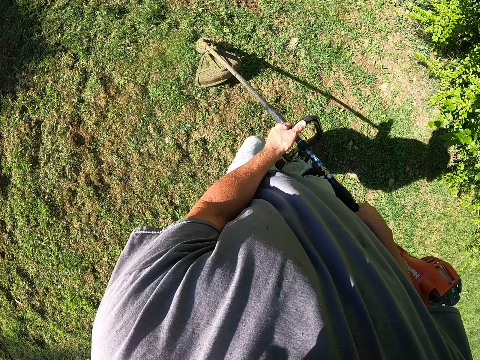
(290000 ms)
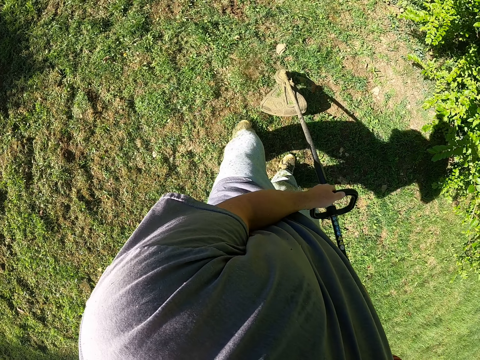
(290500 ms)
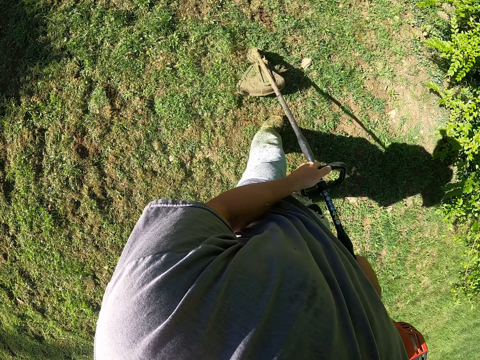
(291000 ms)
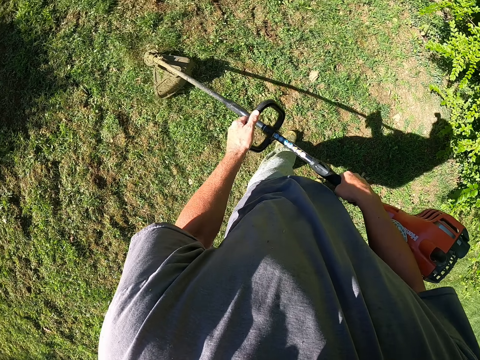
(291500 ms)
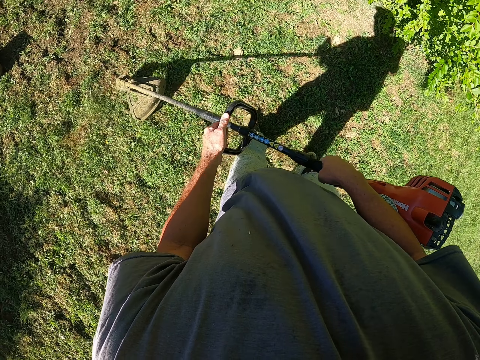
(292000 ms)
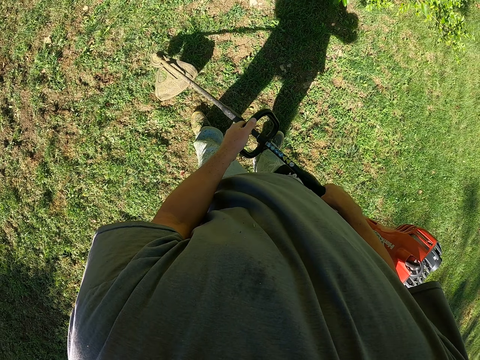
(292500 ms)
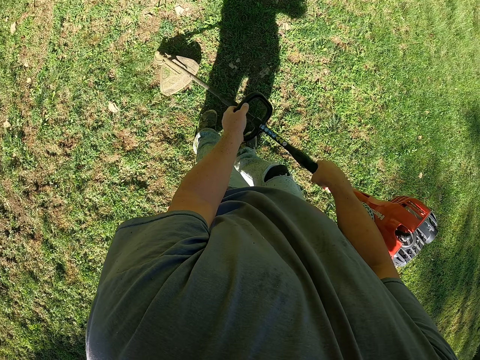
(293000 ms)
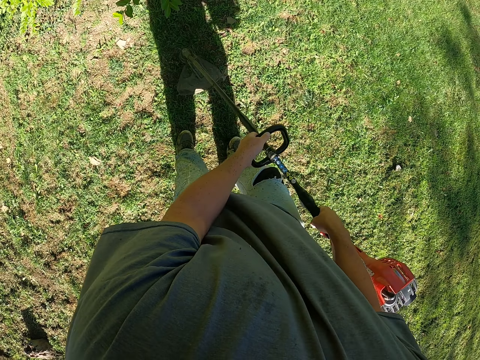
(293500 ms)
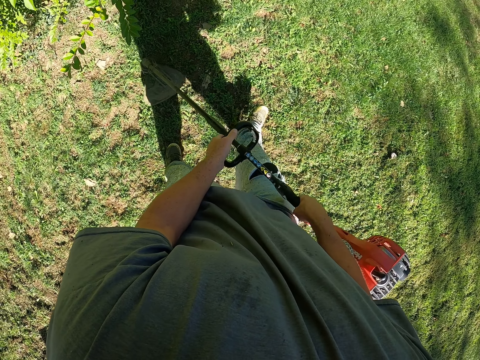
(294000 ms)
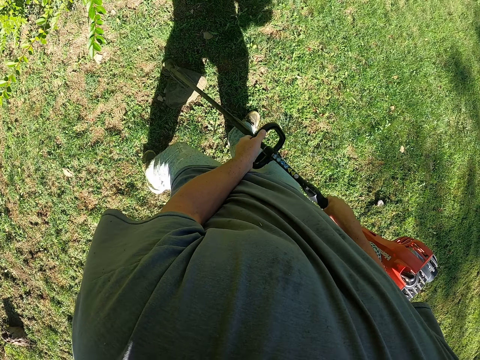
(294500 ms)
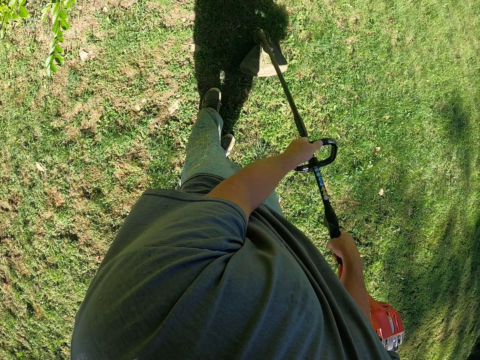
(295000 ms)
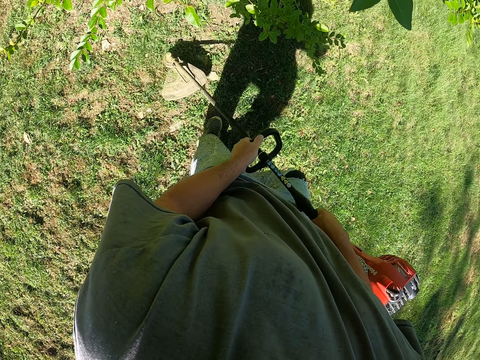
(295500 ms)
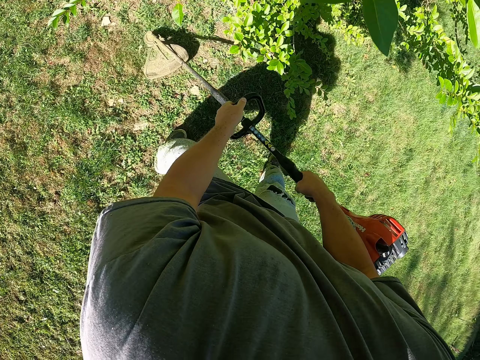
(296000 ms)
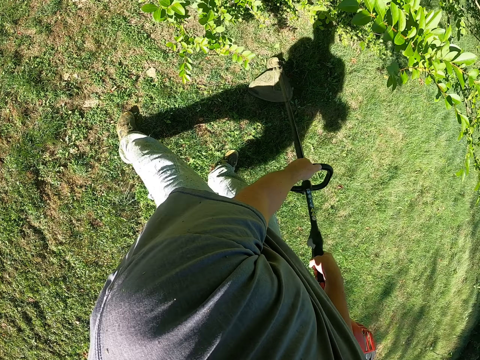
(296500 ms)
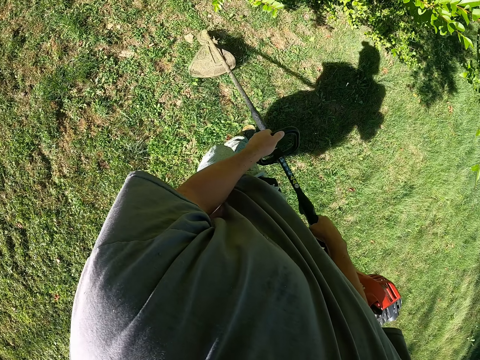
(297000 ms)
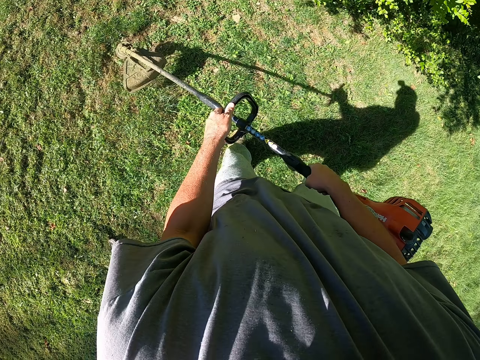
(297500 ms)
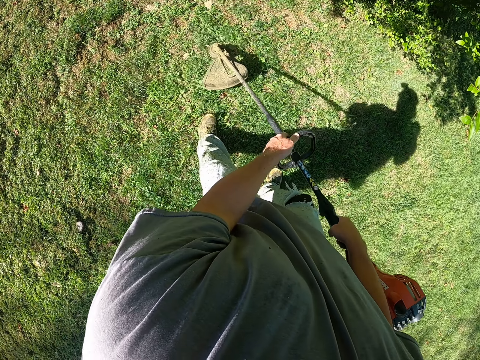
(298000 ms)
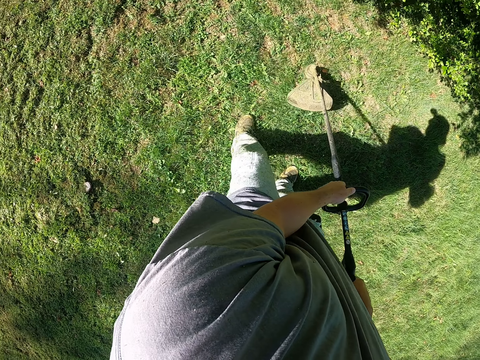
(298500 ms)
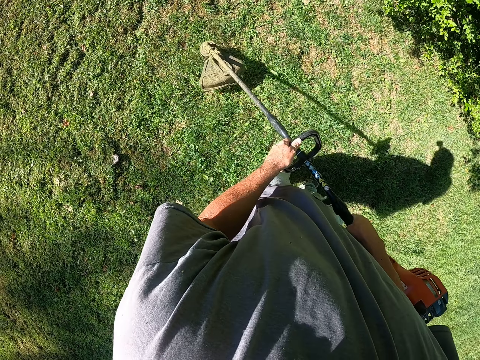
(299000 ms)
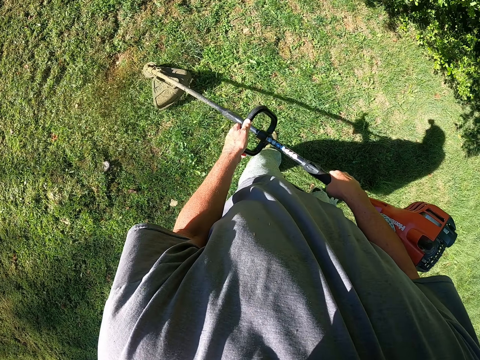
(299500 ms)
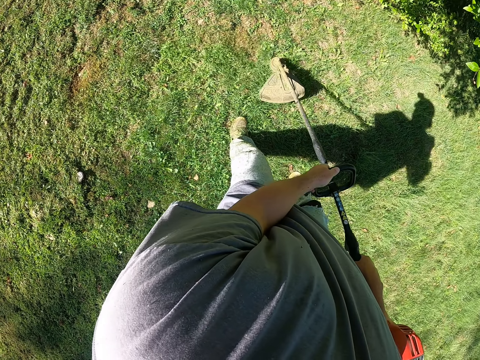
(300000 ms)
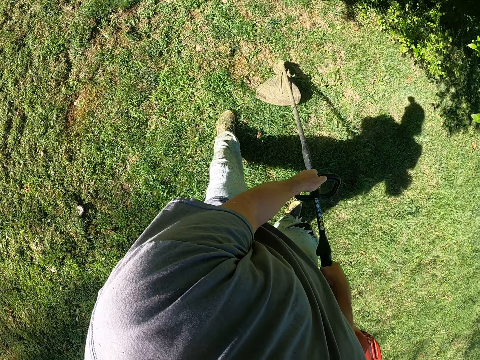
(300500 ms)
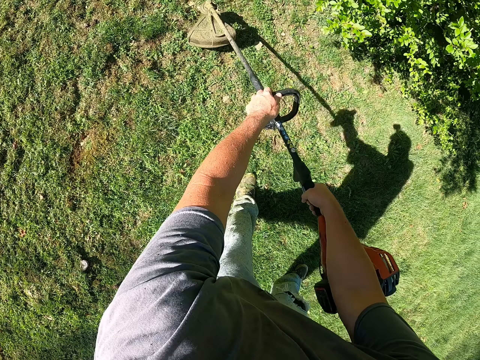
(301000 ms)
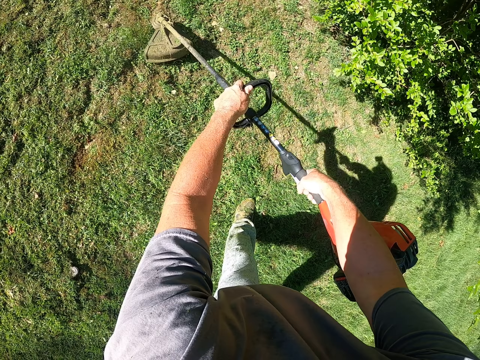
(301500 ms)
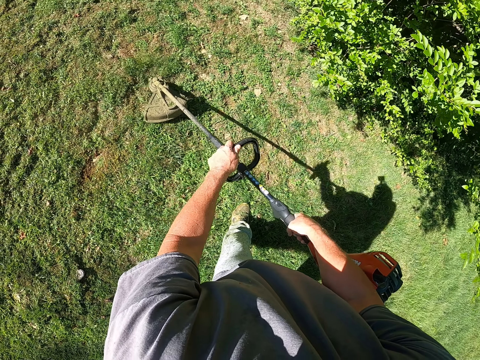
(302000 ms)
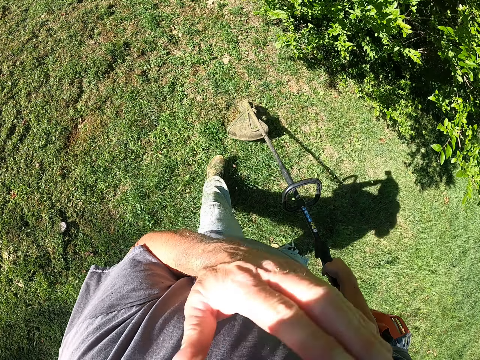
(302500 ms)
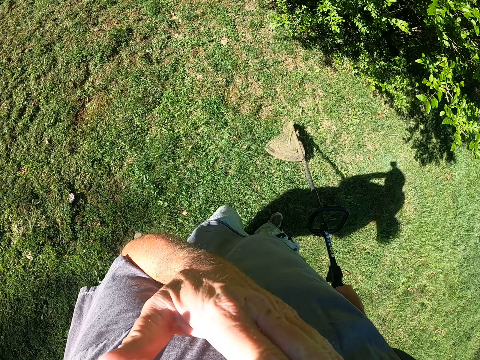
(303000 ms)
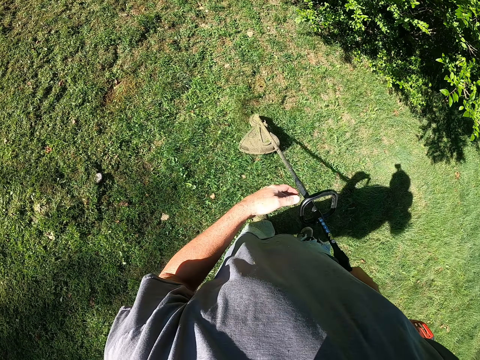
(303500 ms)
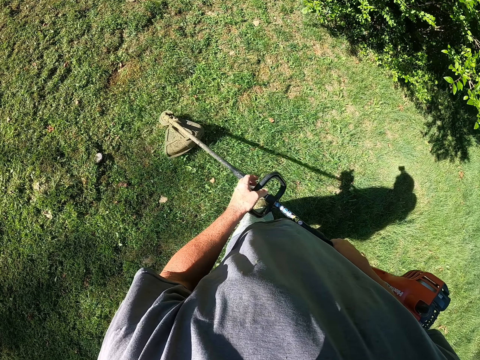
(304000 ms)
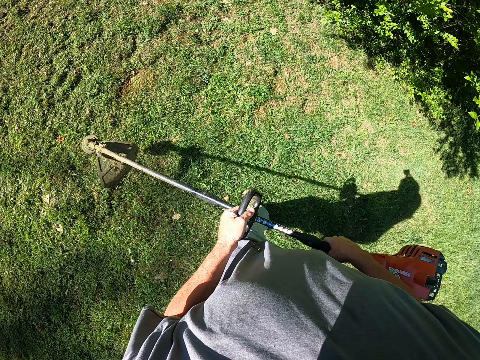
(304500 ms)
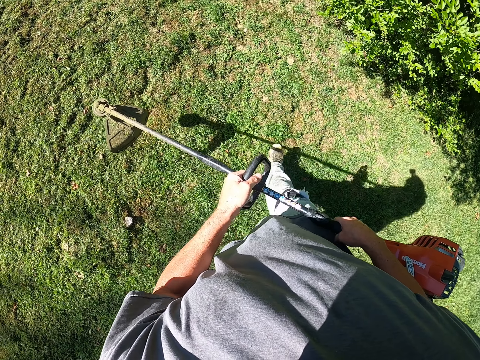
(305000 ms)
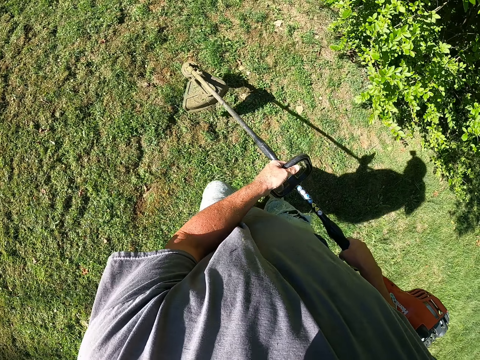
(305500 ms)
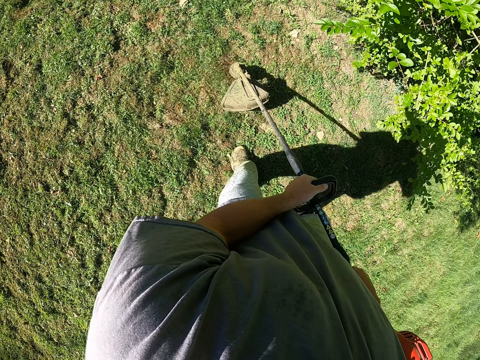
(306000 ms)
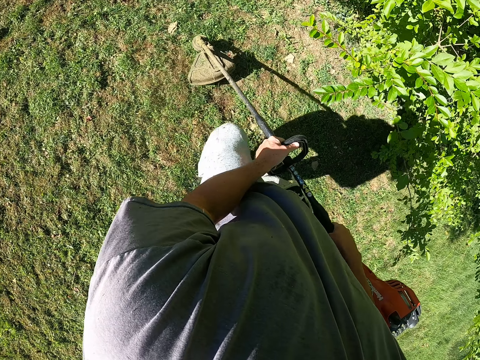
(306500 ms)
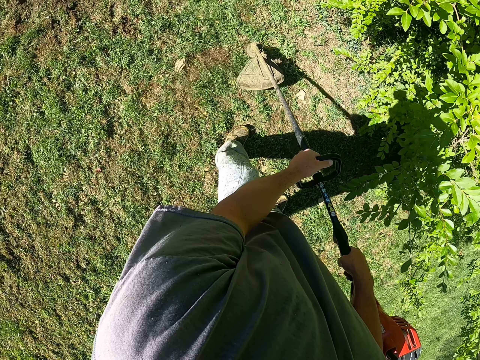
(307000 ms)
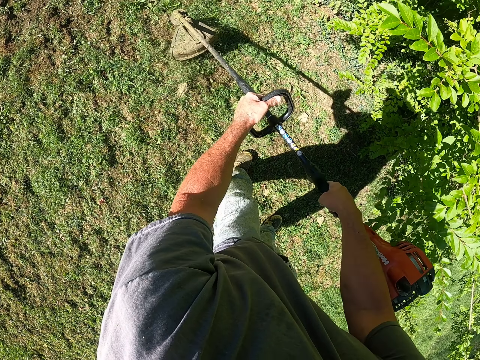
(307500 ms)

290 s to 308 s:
The camera wearer moves around. They cut the grass with the cutting grass machine. They do something with the left hand. They return the hand on the cutting machine. They cut grass with the cutting grass machine.

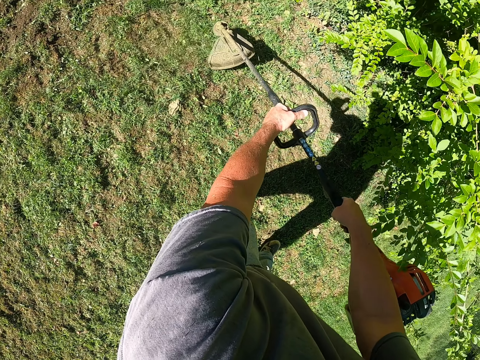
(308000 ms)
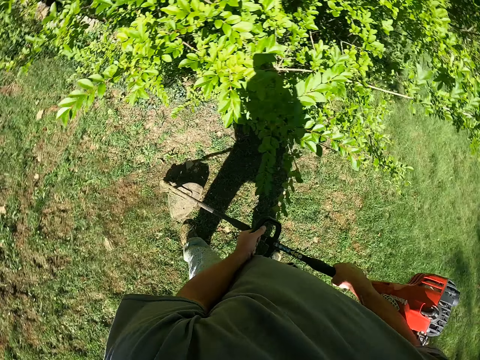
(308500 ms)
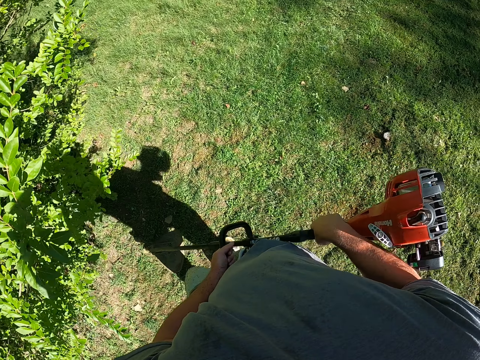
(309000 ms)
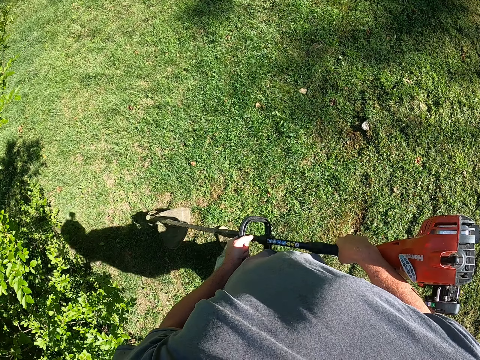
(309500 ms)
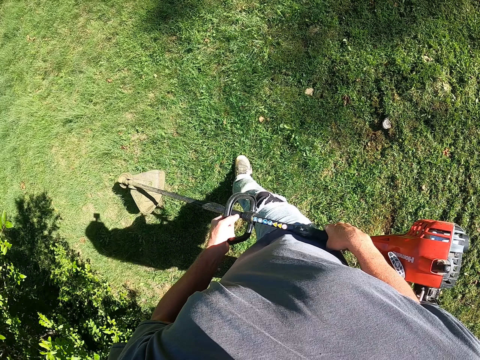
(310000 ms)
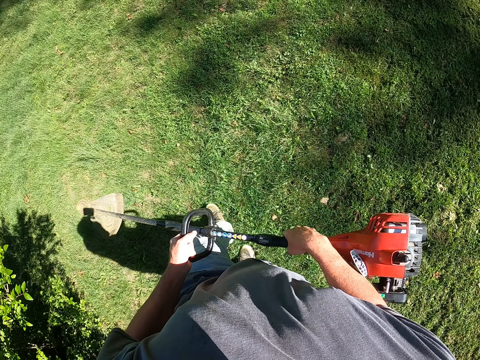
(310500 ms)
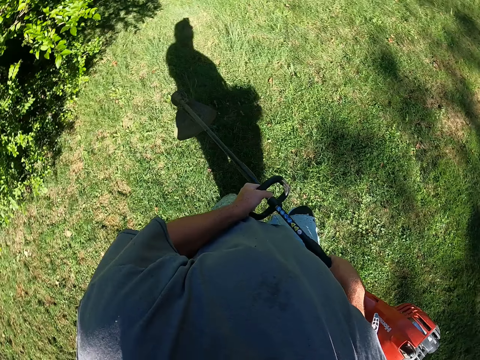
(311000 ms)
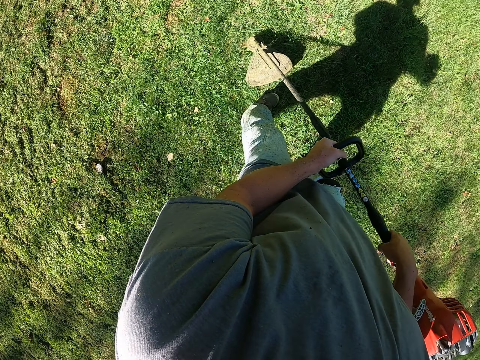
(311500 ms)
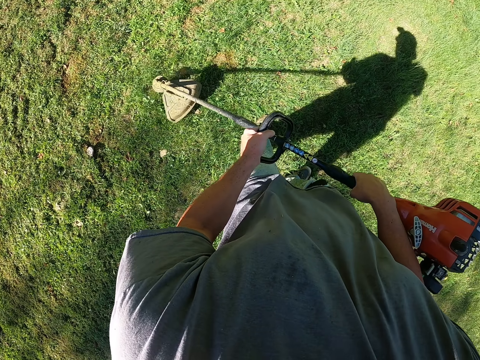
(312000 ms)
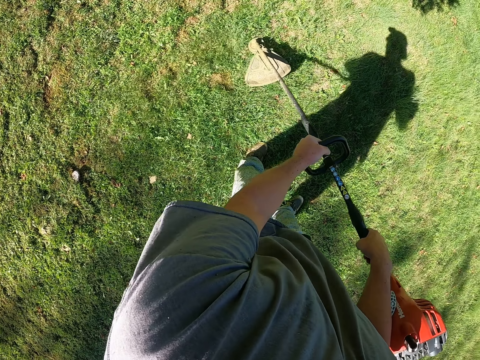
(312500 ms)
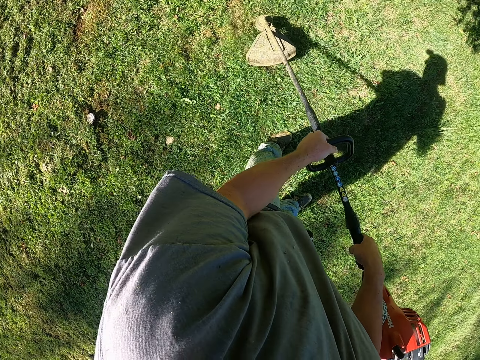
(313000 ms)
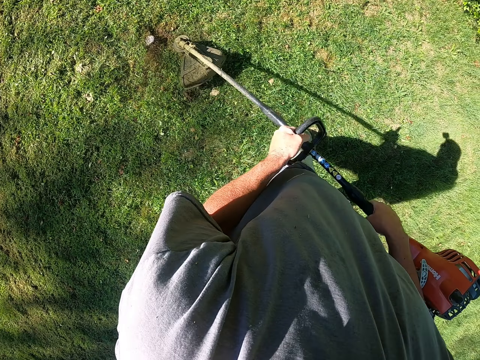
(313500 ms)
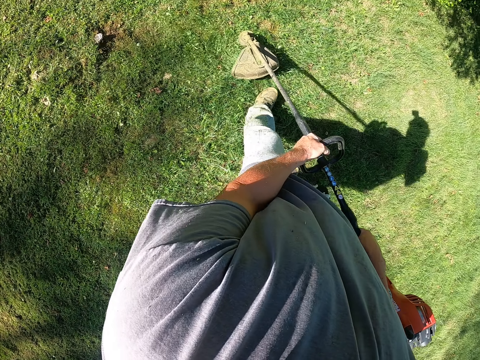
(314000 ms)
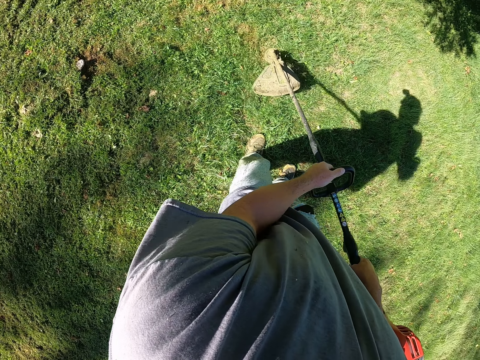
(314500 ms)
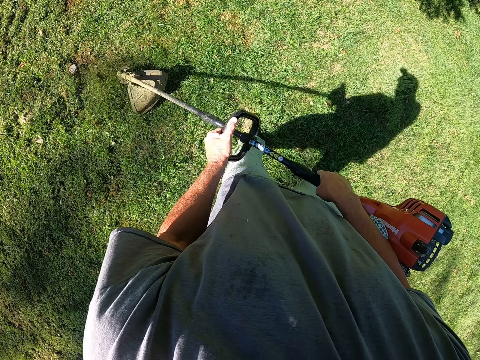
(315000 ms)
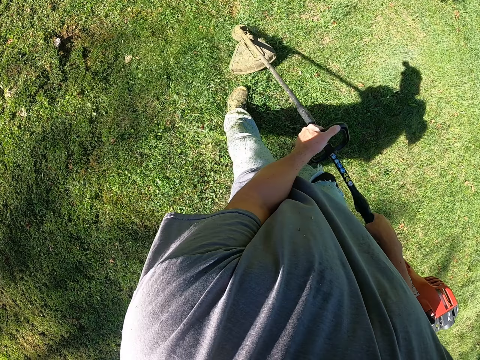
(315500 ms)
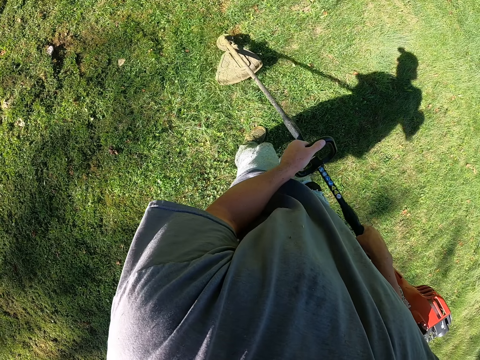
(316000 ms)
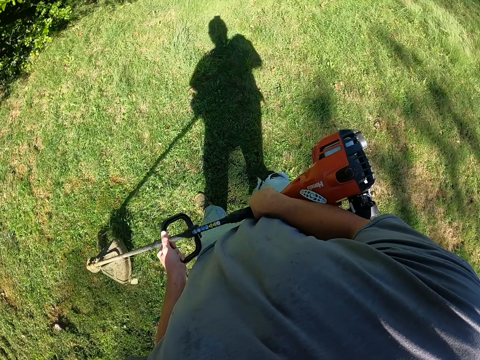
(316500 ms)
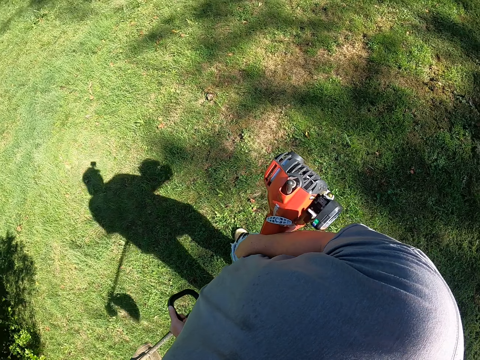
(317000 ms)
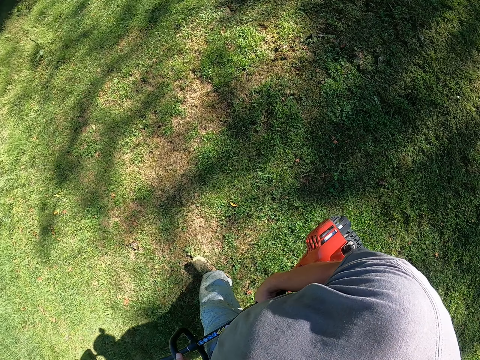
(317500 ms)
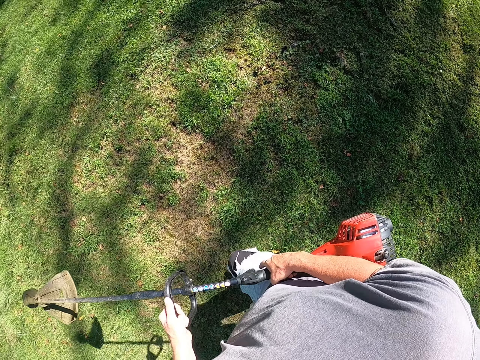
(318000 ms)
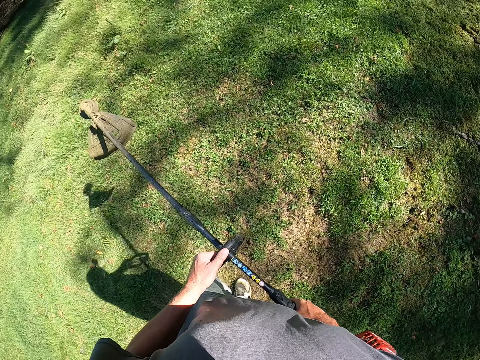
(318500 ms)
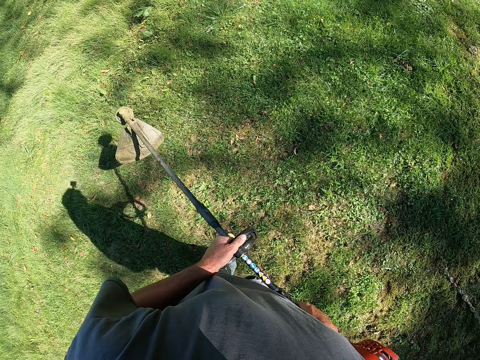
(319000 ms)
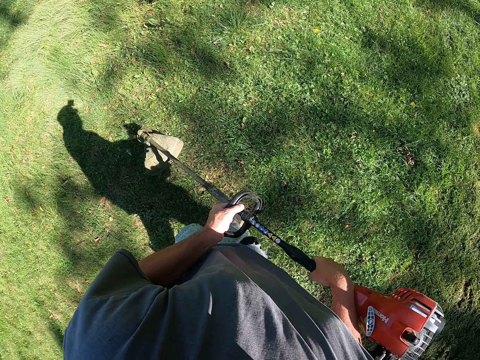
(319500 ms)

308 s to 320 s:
The camera wearer moves around. They cut grass with a cutting grass machine. They walk around the compound.
